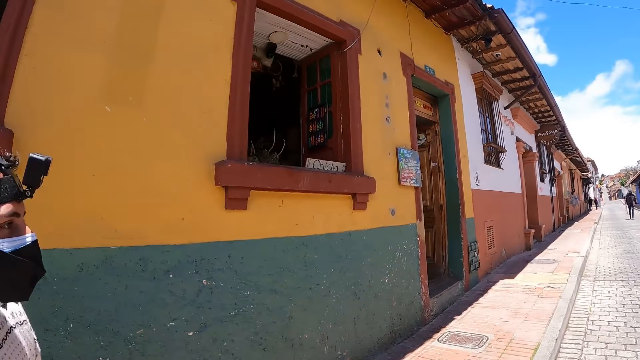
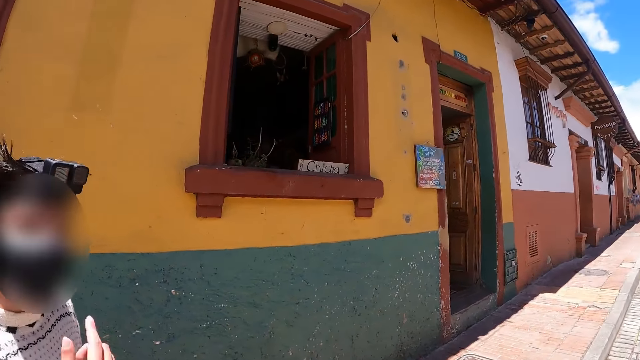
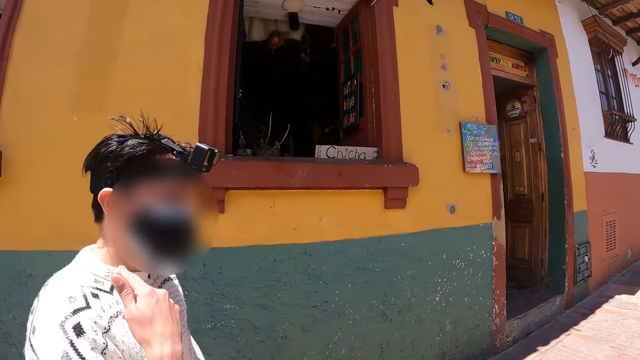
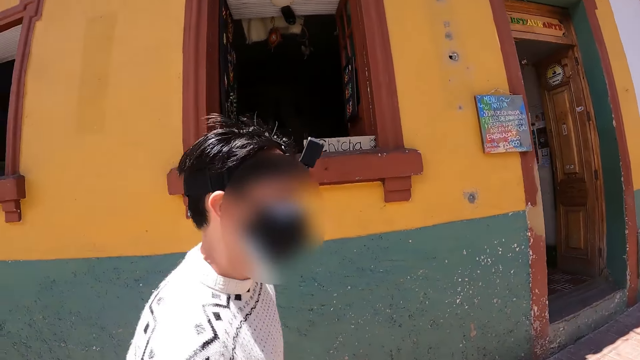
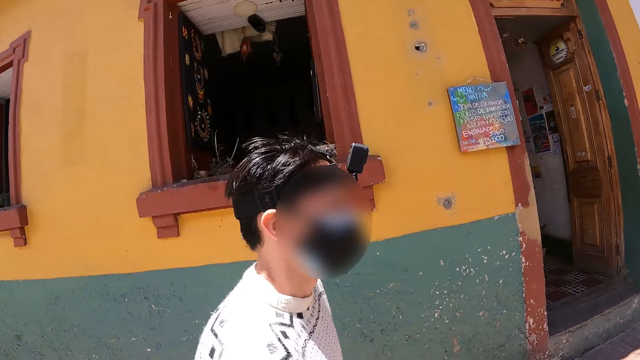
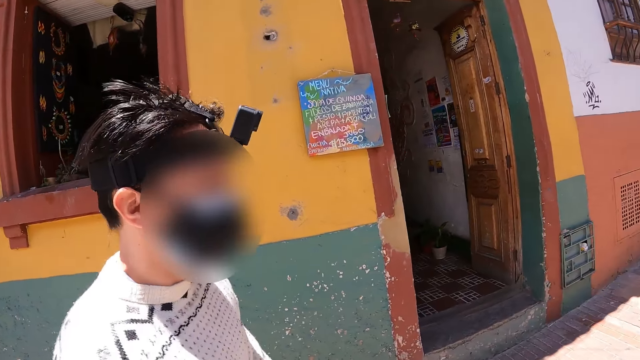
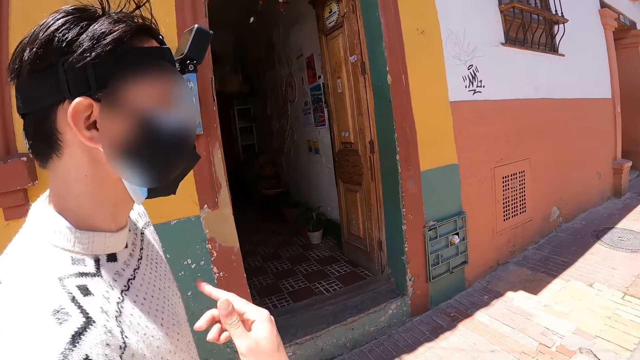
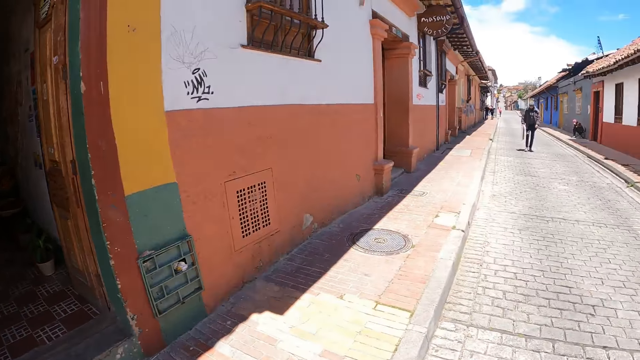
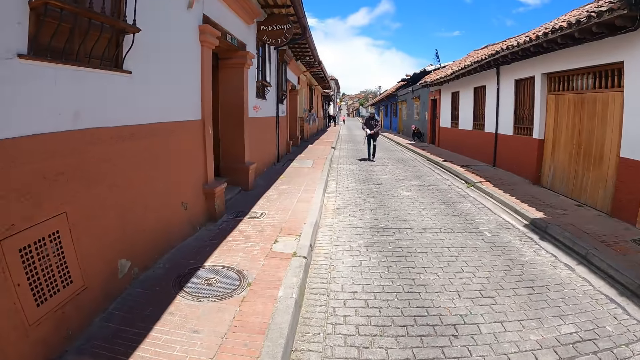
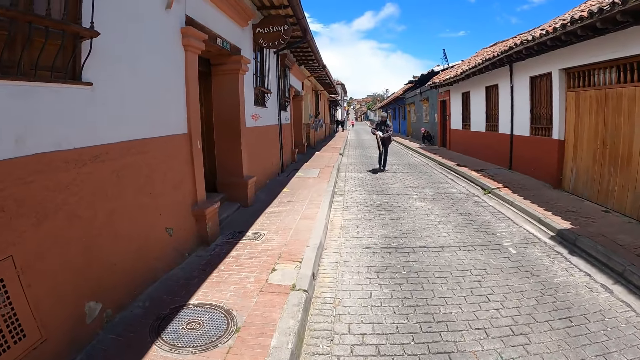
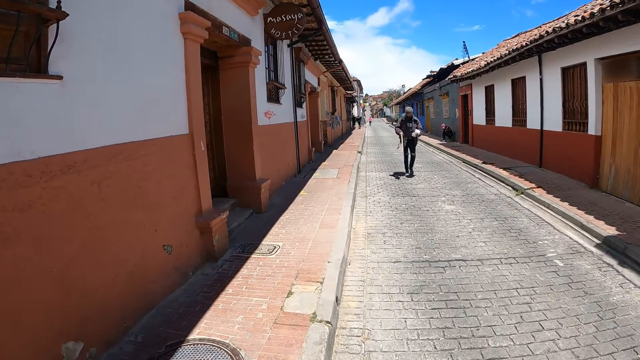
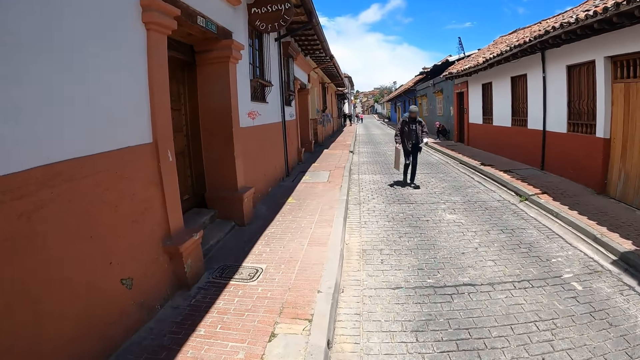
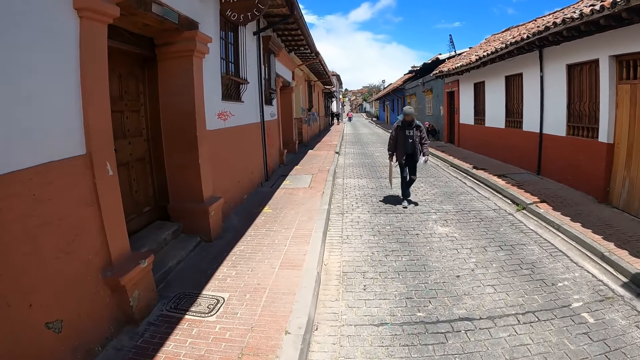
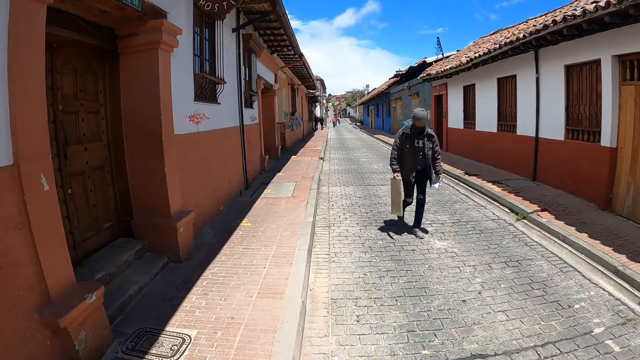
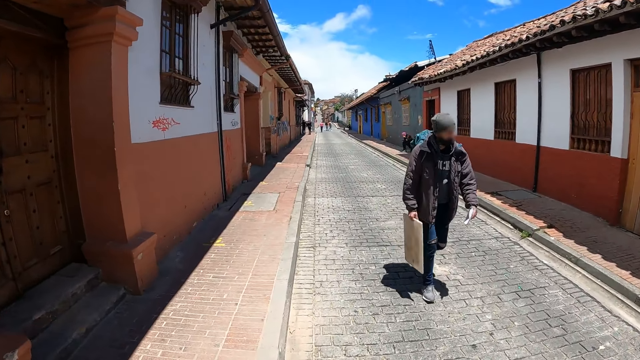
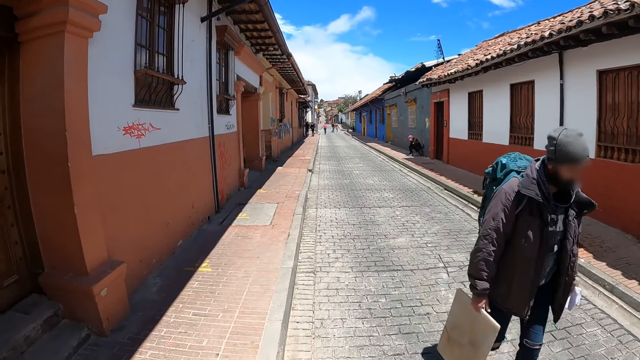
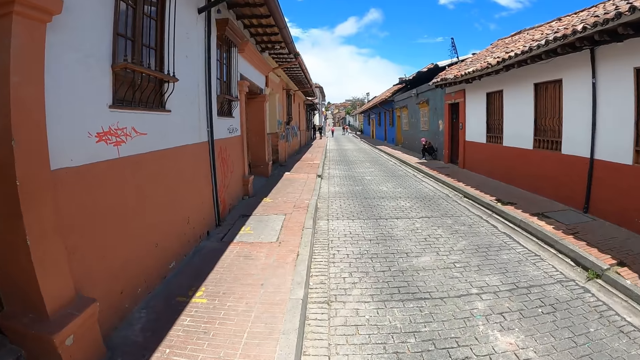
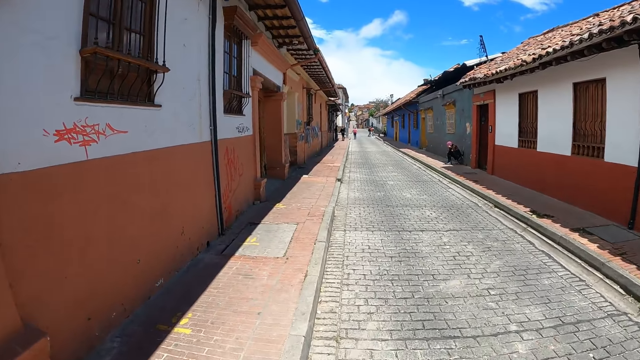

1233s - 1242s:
A person moves a hand. The camera wearer walks on the street. The person walks on the street. The camera wearer looks forward.

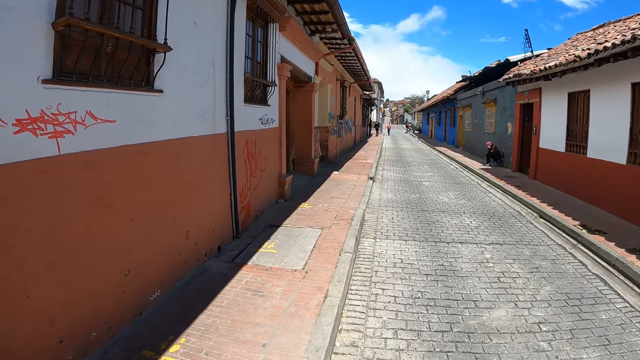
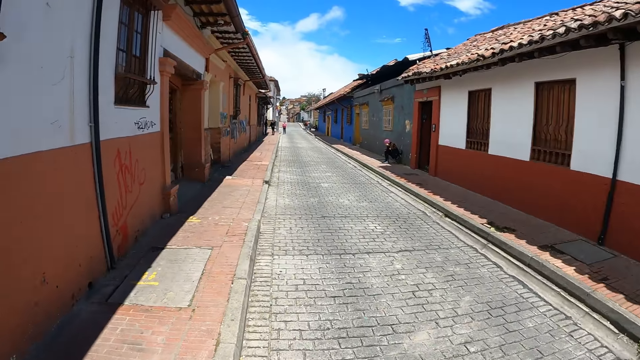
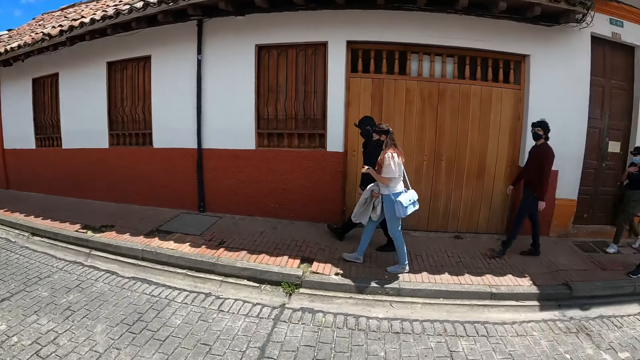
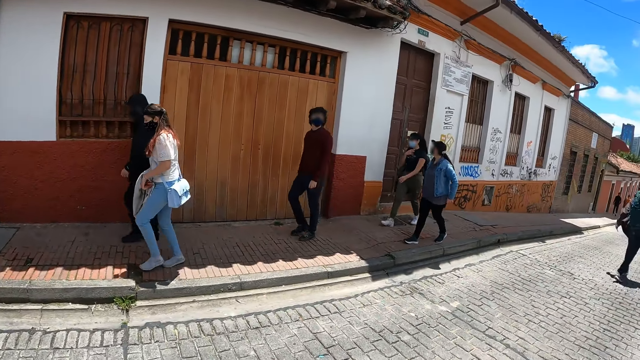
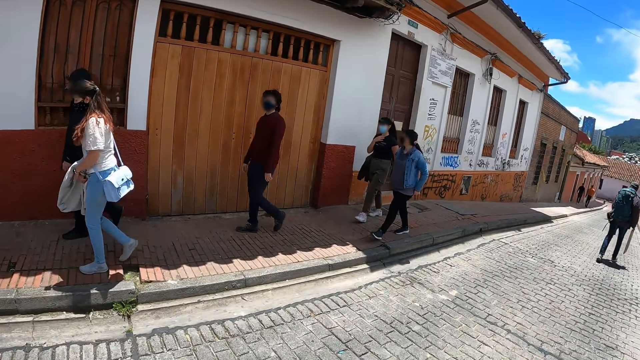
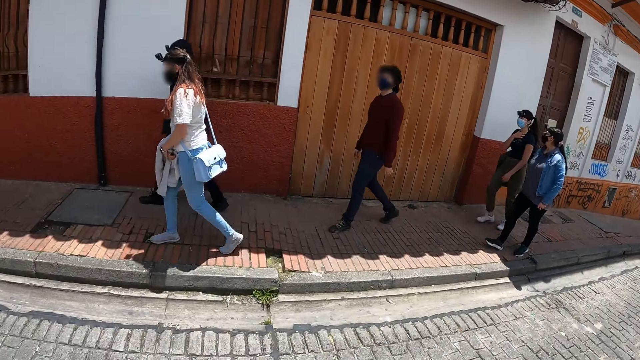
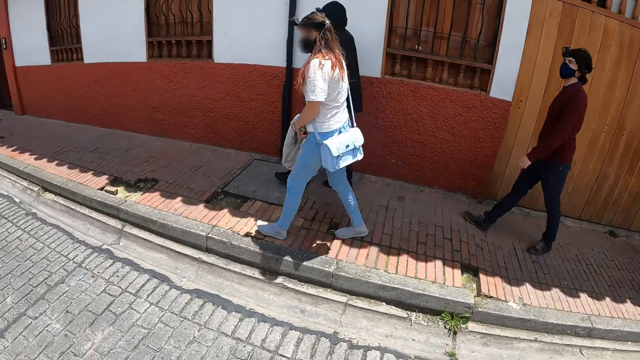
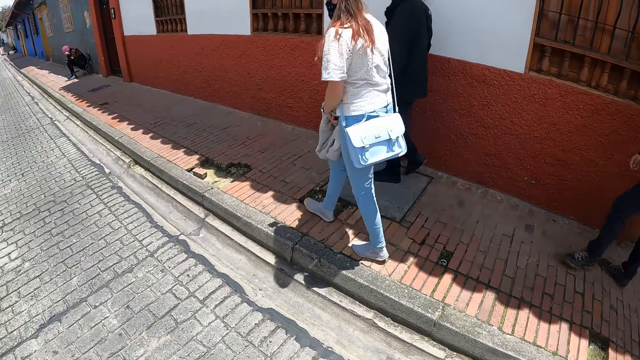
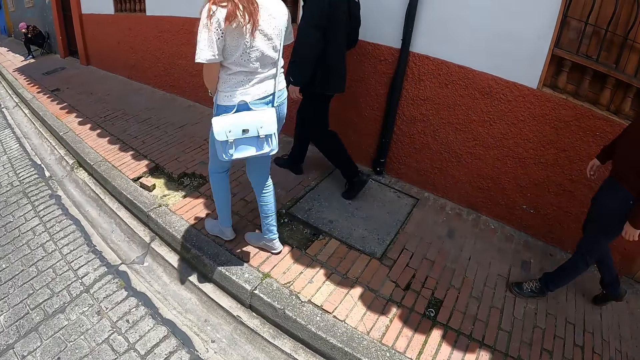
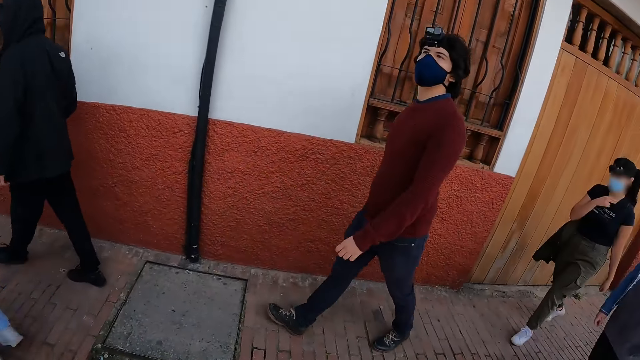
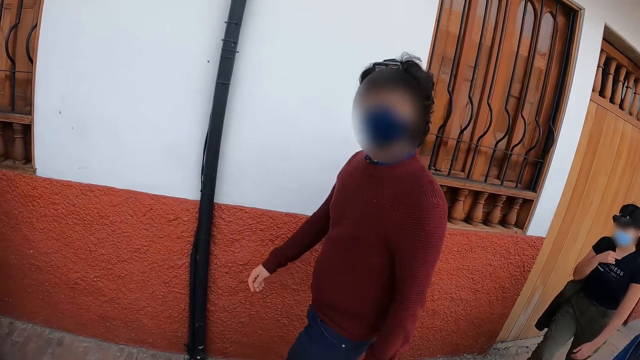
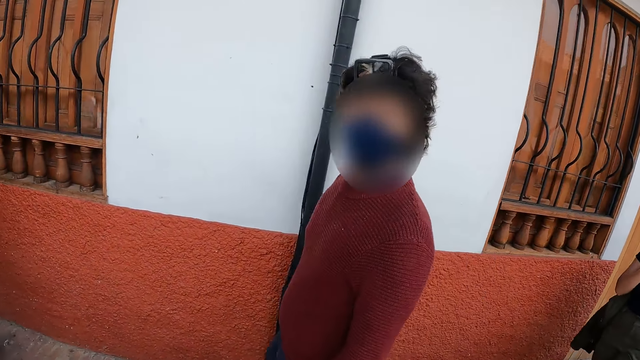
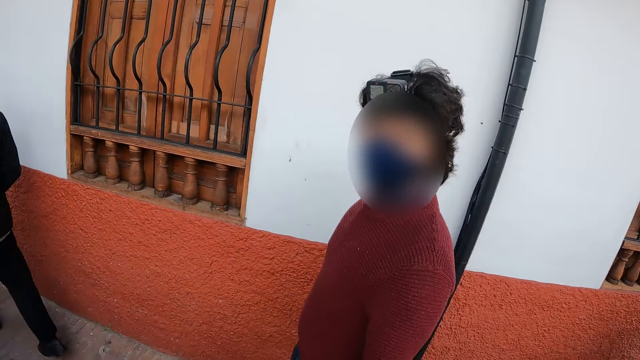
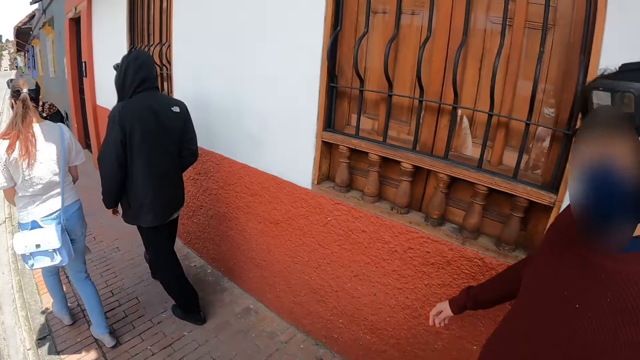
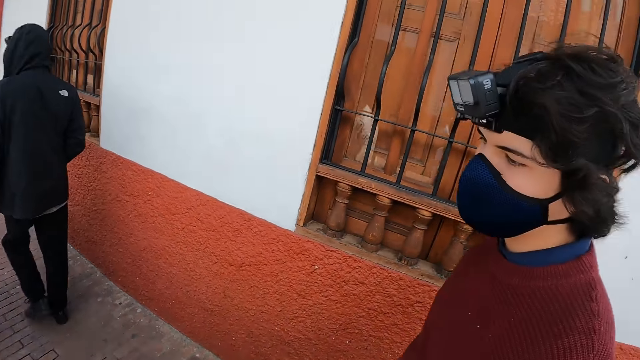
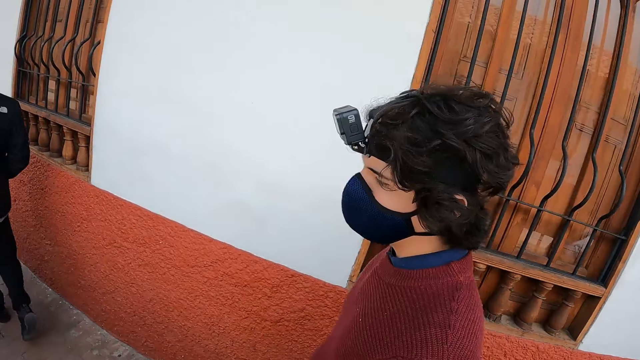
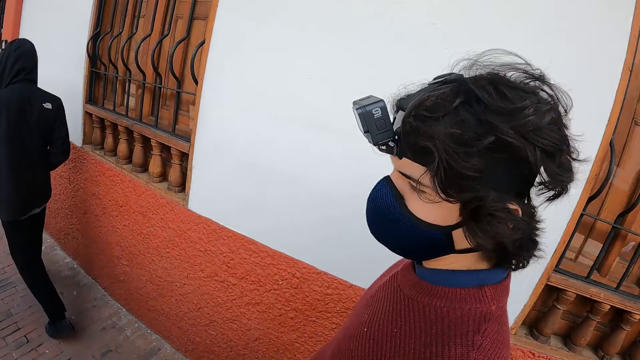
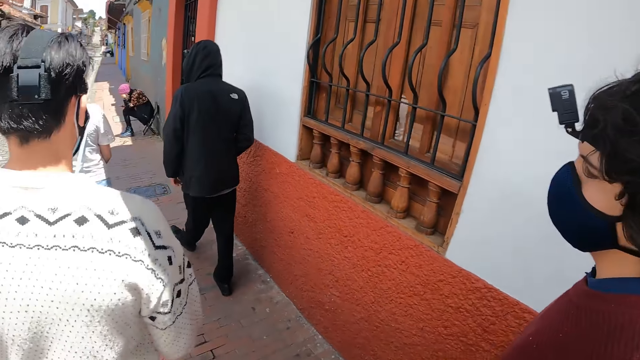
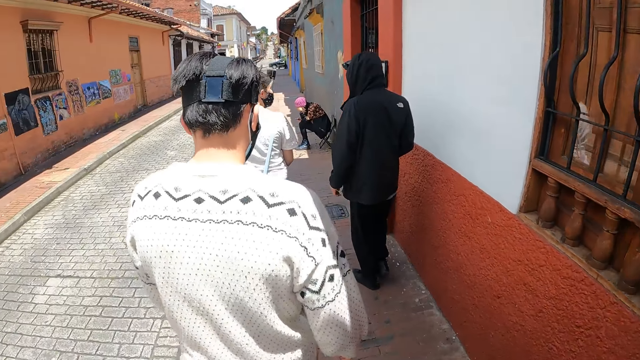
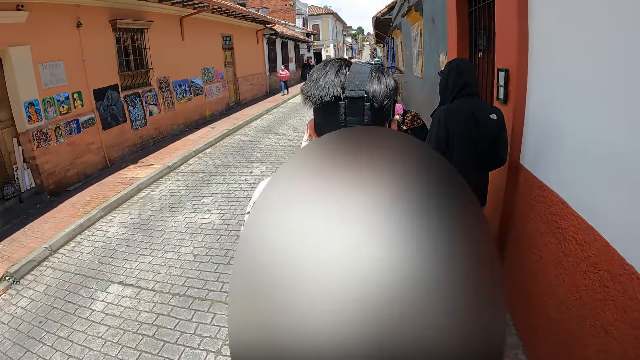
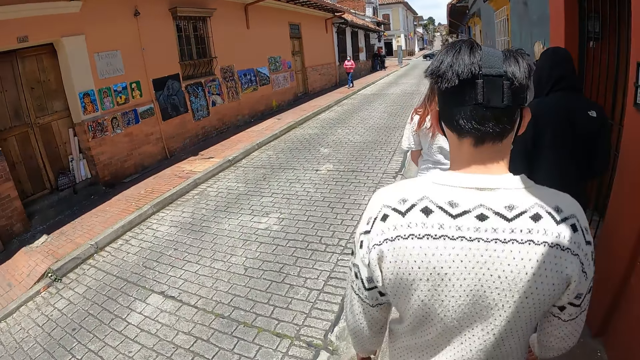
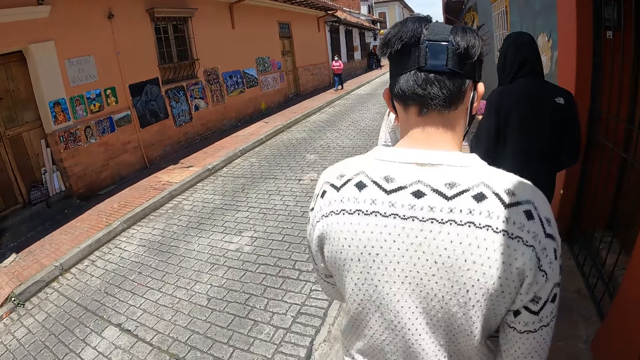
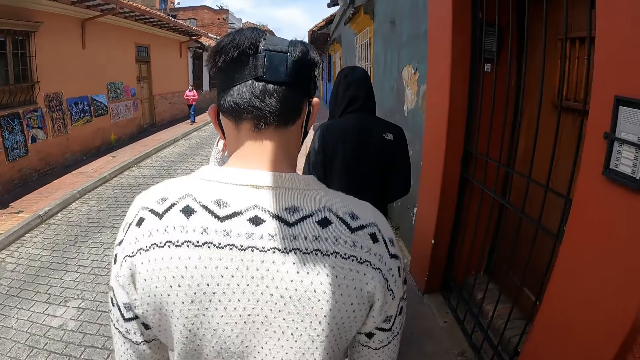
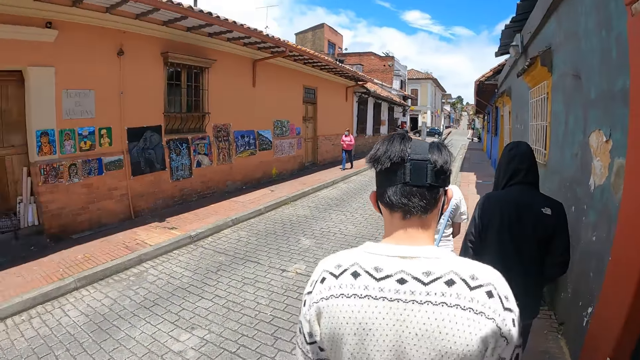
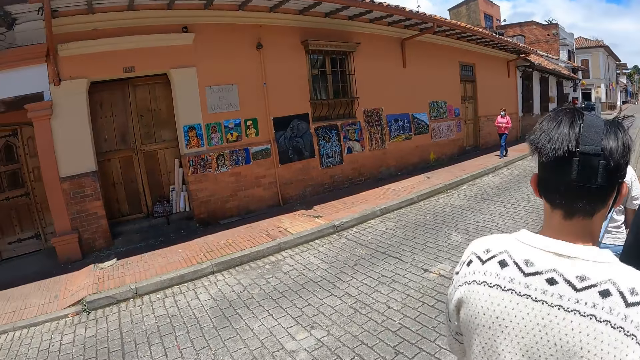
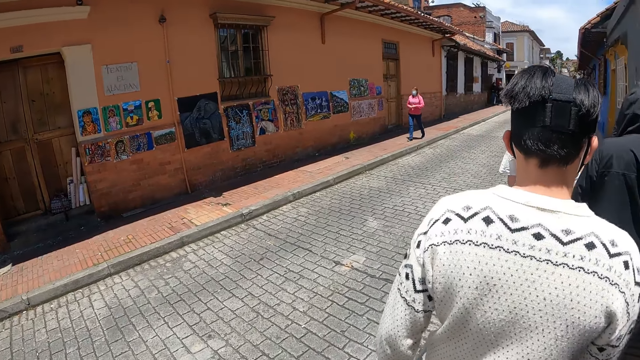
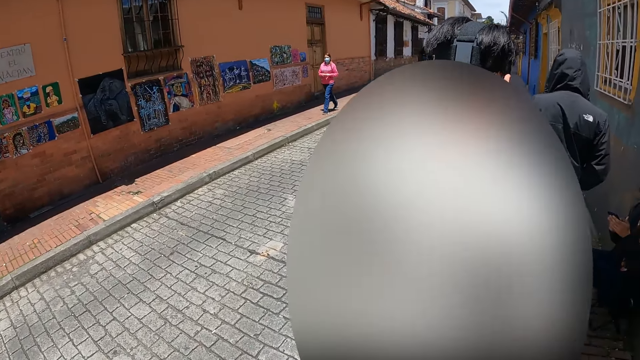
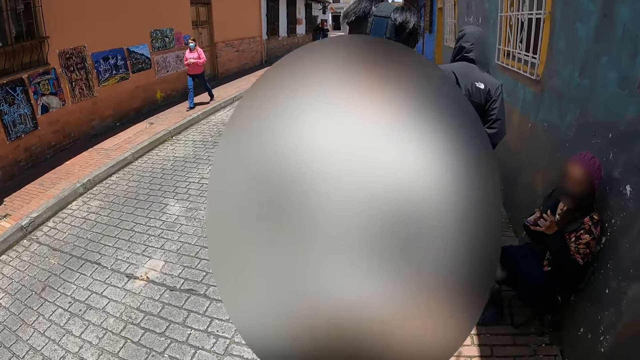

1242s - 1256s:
The camera wearer looks at the other side. A person walks on the street. The camera wearer looks around. They cross the road. They interact with the person. They look at the person. They walk on the street. The person walks on the street. The camera wearer and the person move forward. Another person walks on the street. The camera wearer walks on the street.
